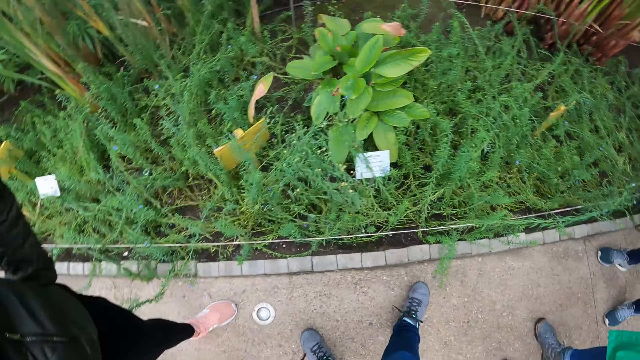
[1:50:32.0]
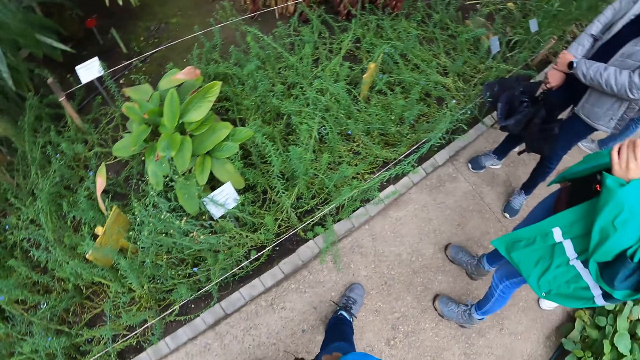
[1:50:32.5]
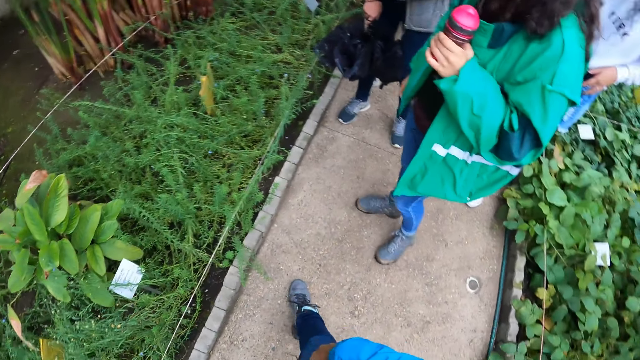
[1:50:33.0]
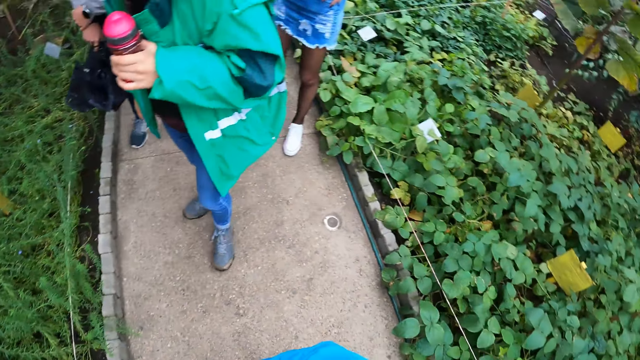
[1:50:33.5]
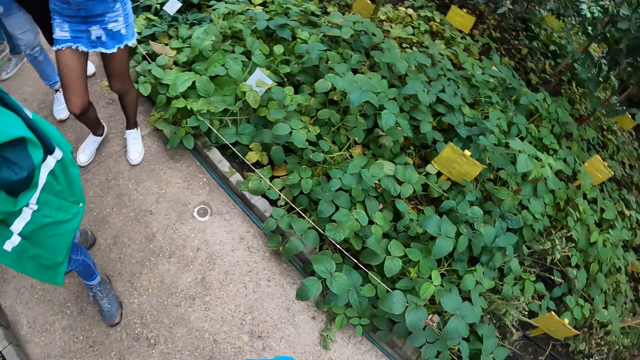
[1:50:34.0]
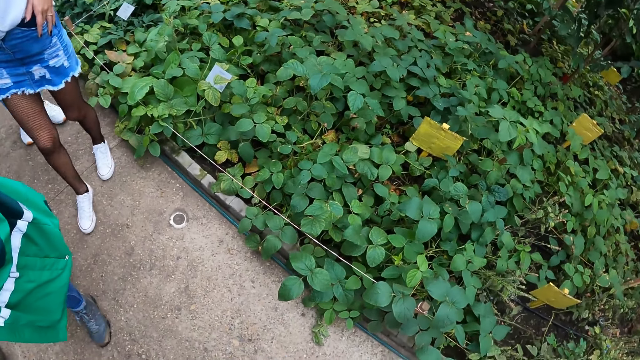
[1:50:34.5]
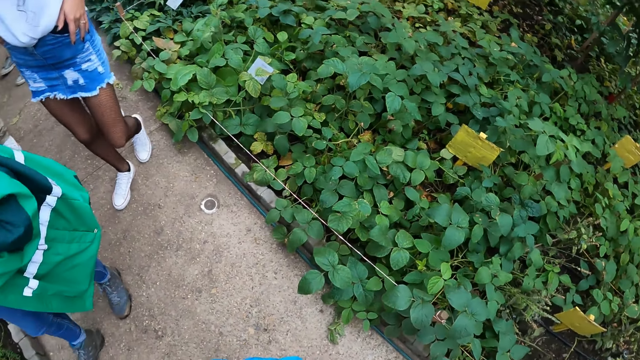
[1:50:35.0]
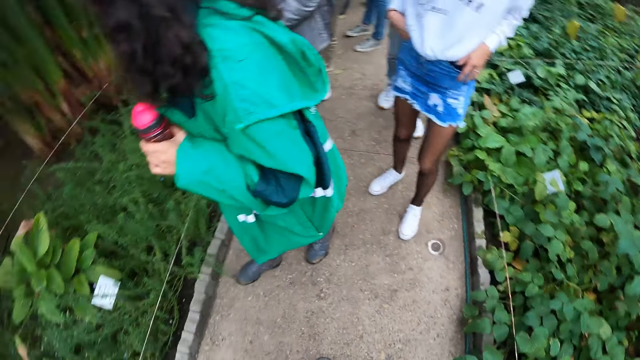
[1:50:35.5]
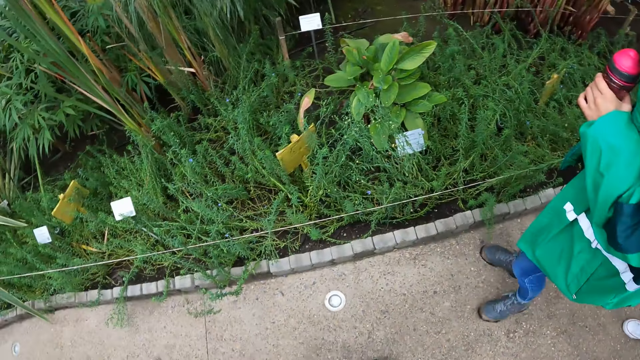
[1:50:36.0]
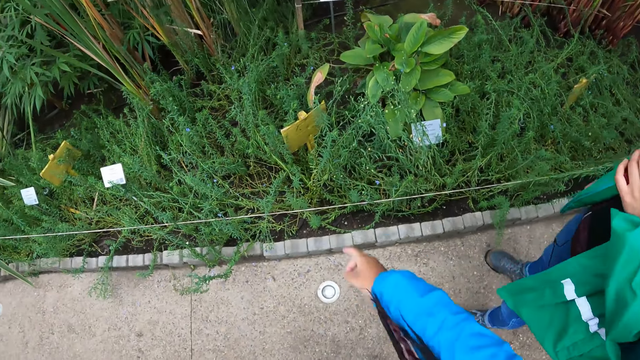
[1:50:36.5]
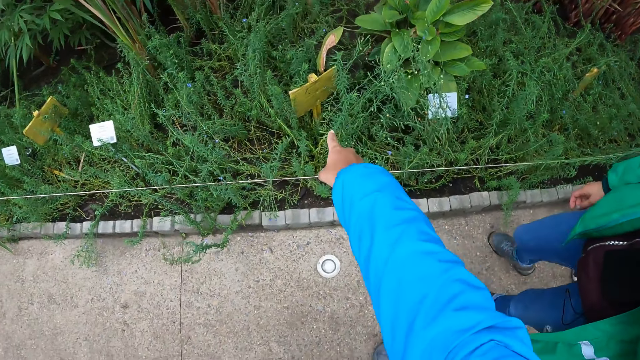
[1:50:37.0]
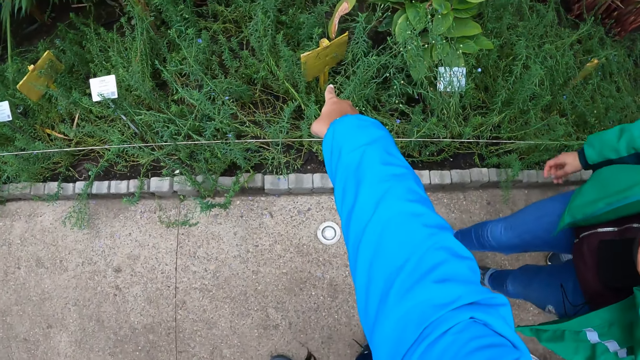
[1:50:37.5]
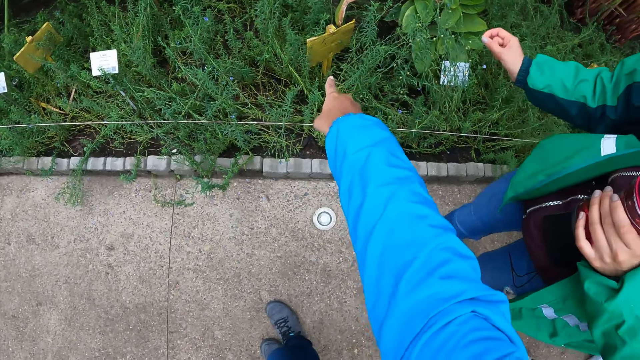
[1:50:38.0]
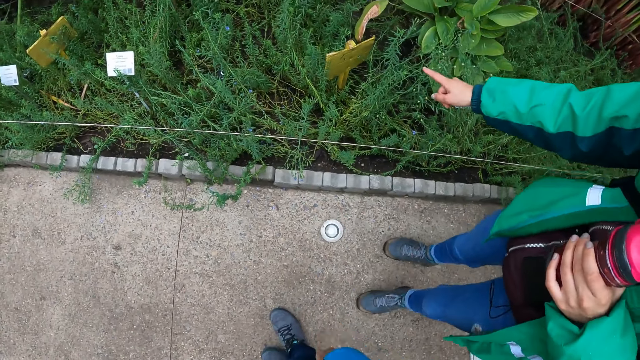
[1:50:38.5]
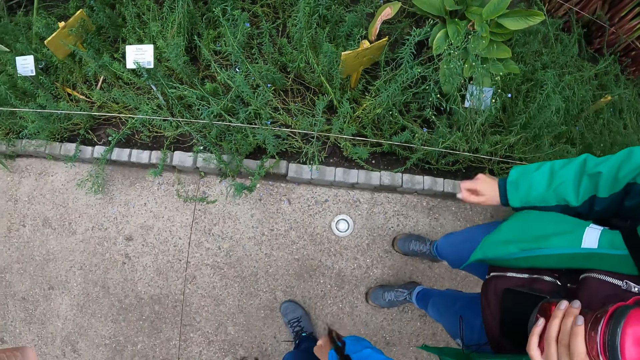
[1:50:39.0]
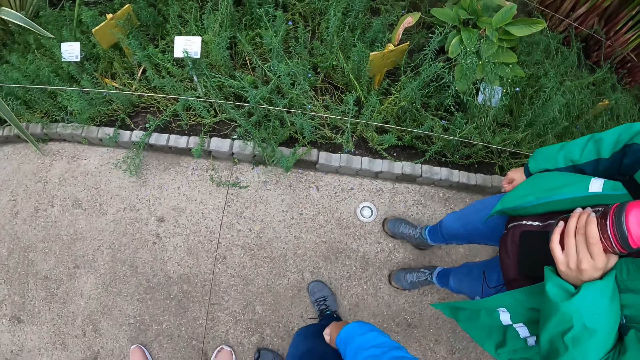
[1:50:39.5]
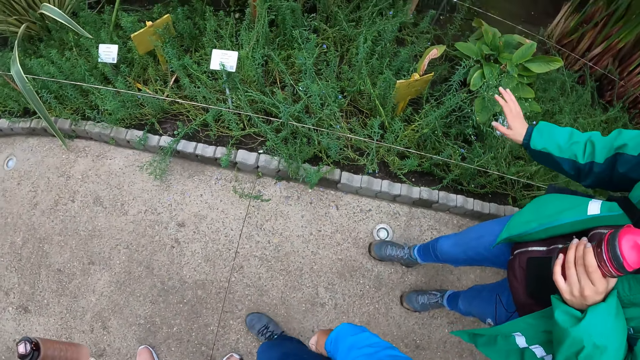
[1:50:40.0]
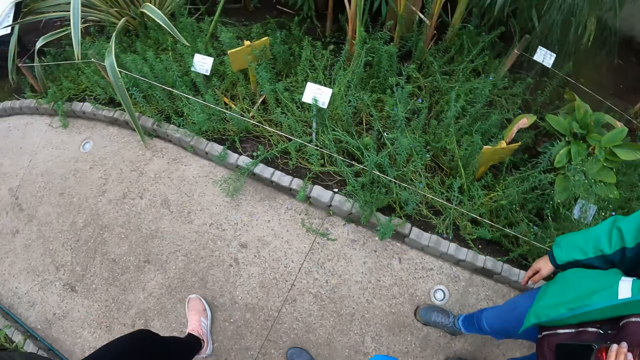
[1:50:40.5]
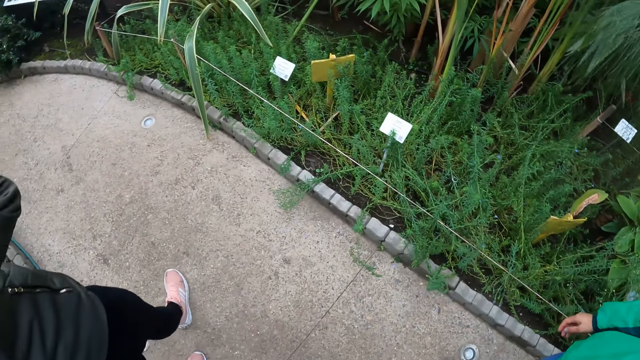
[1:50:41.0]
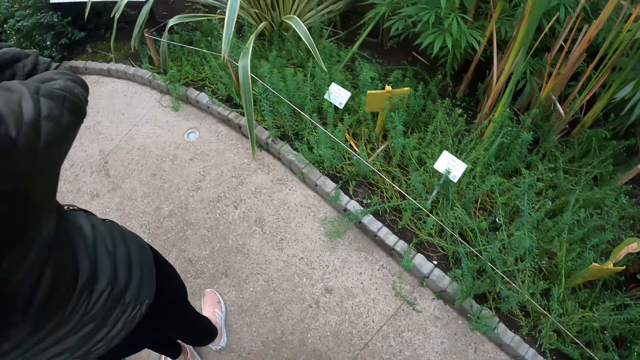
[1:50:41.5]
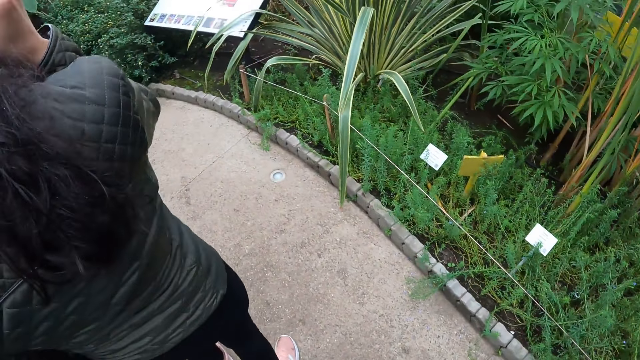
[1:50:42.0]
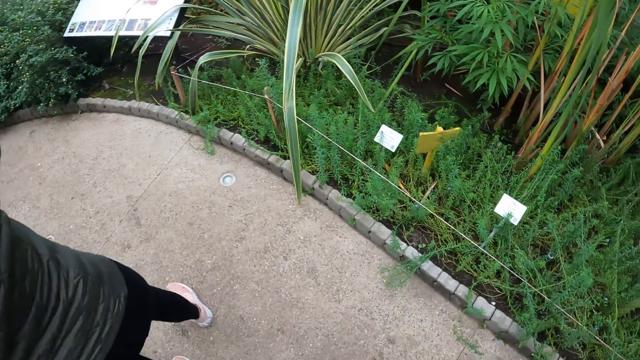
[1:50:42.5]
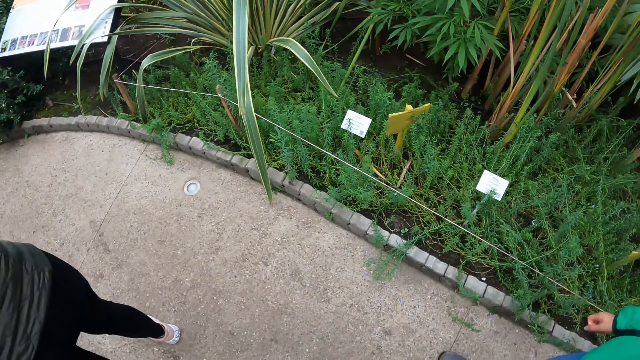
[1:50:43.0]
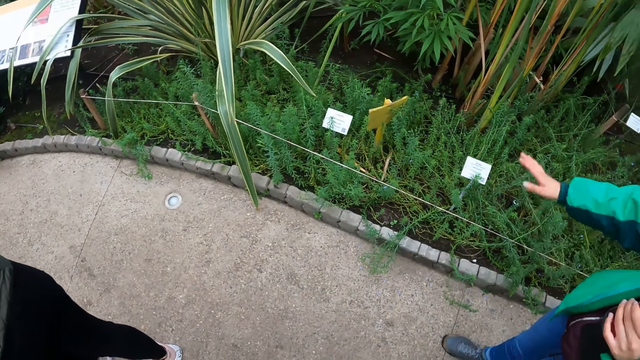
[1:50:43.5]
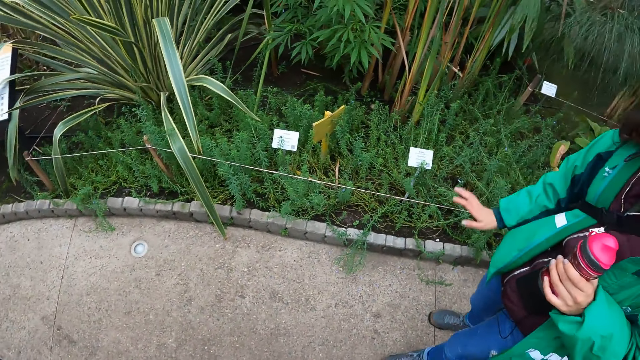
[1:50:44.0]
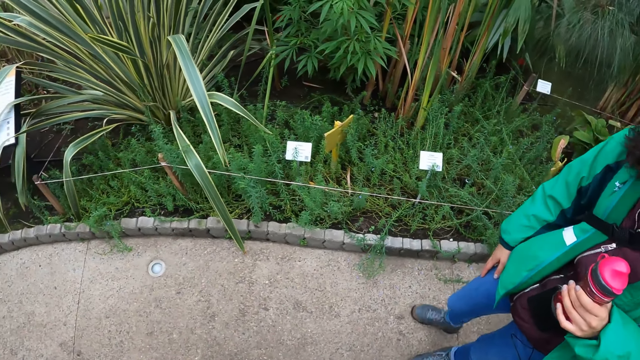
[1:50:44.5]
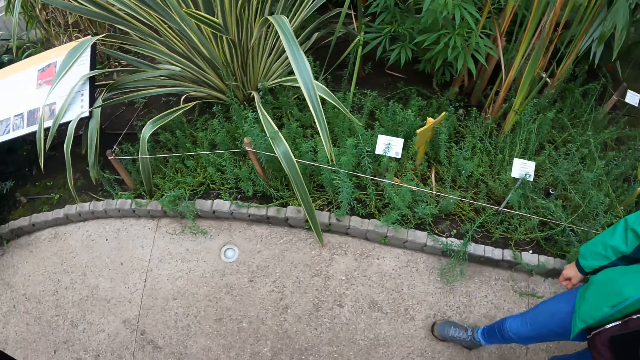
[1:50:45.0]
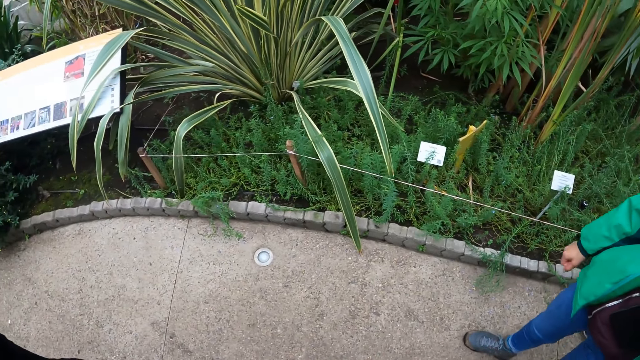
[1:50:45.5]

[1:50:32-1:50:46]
The camera wearer looks around the field. They interact with the woman. They point out to the grass. The woman gestures out with her hand. The camera wearer walks around the field.

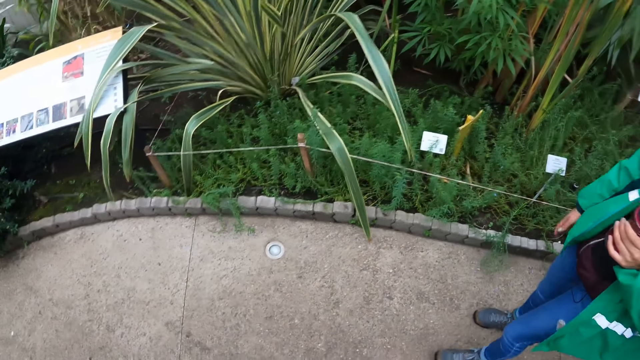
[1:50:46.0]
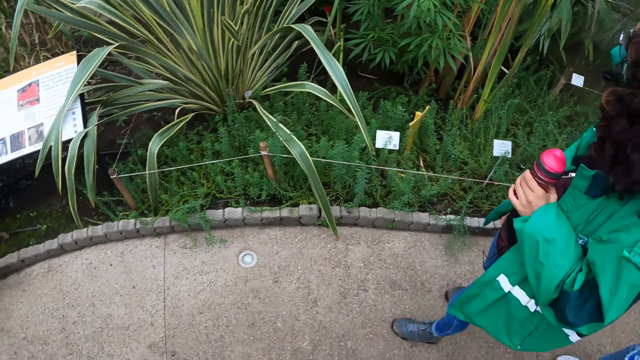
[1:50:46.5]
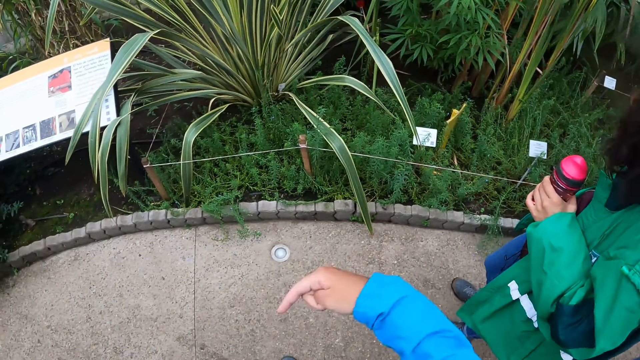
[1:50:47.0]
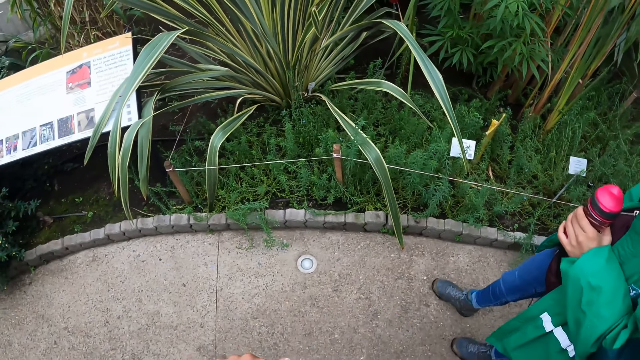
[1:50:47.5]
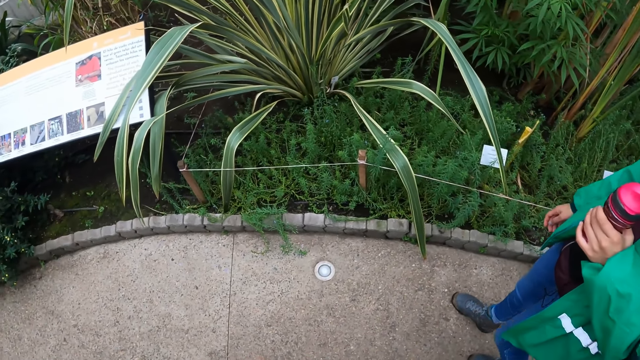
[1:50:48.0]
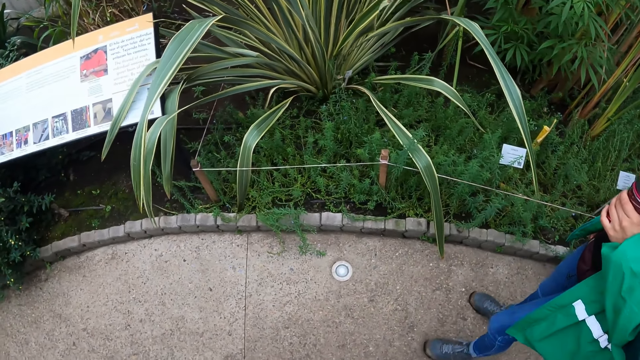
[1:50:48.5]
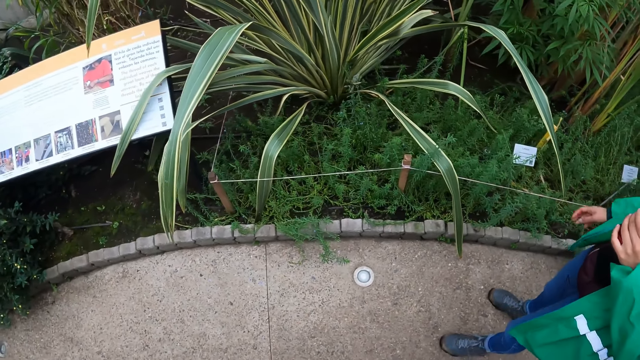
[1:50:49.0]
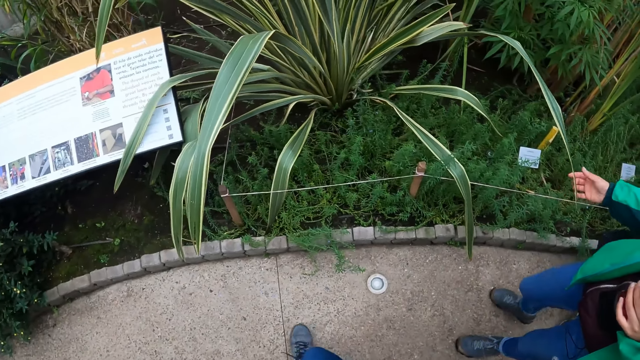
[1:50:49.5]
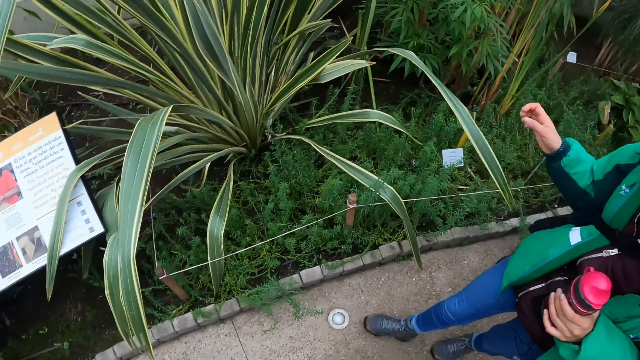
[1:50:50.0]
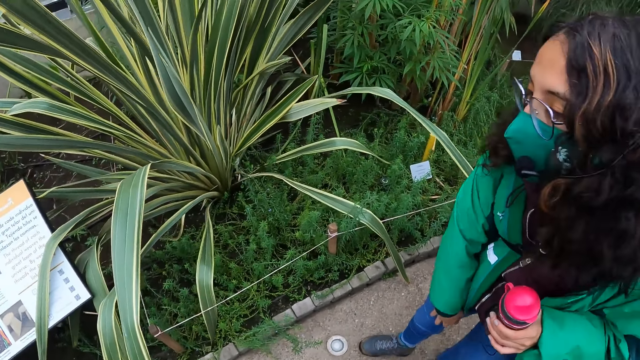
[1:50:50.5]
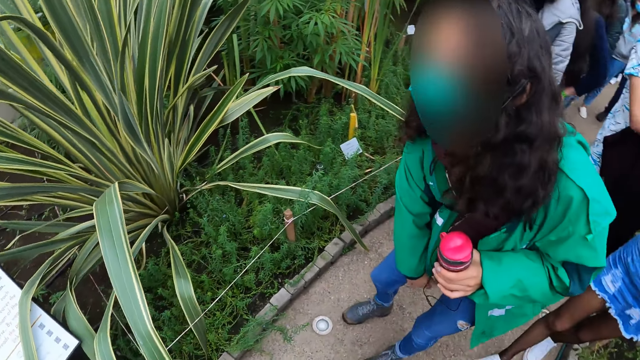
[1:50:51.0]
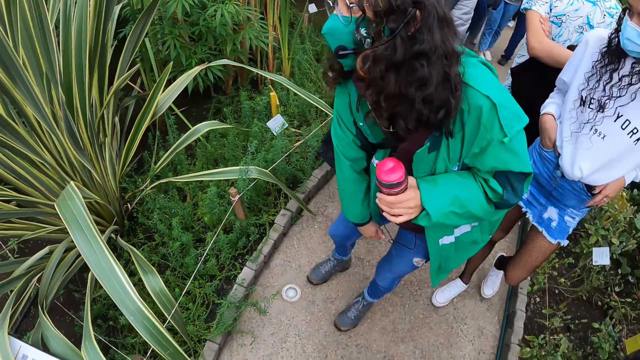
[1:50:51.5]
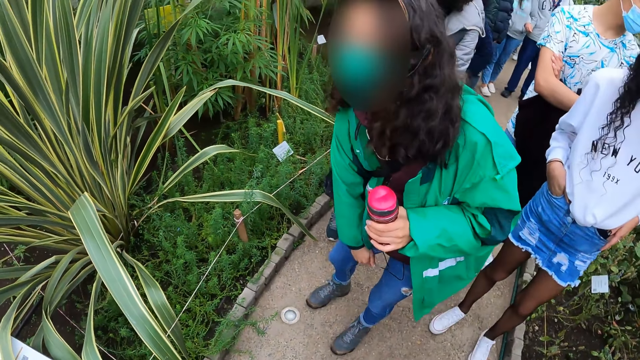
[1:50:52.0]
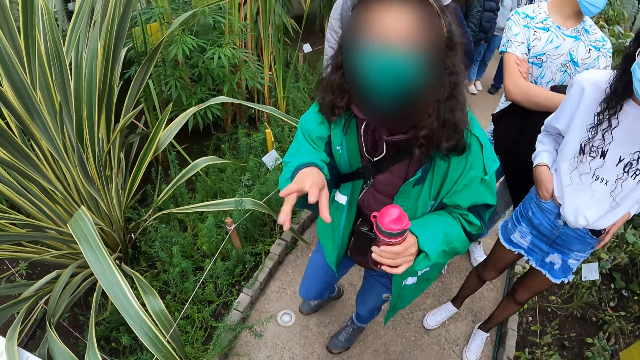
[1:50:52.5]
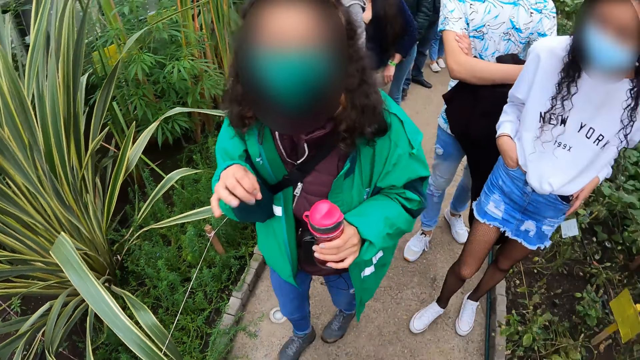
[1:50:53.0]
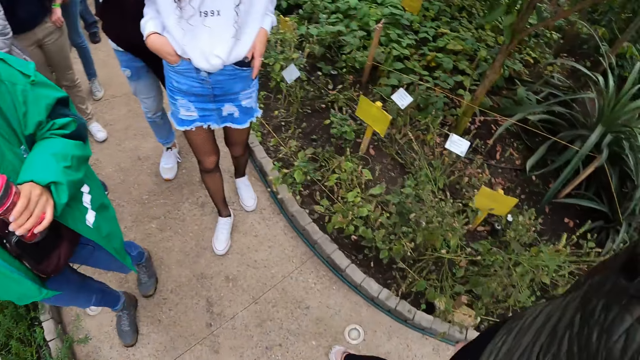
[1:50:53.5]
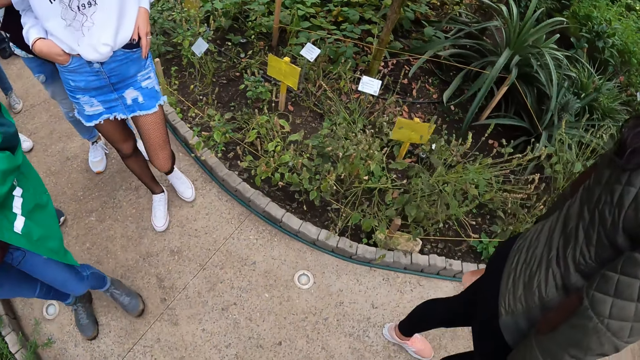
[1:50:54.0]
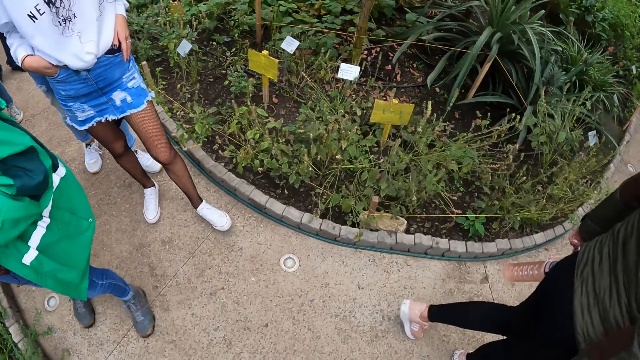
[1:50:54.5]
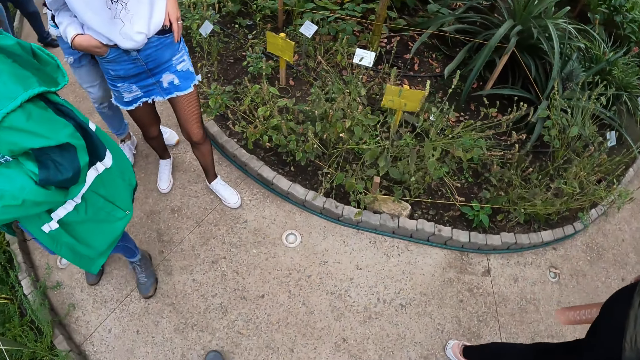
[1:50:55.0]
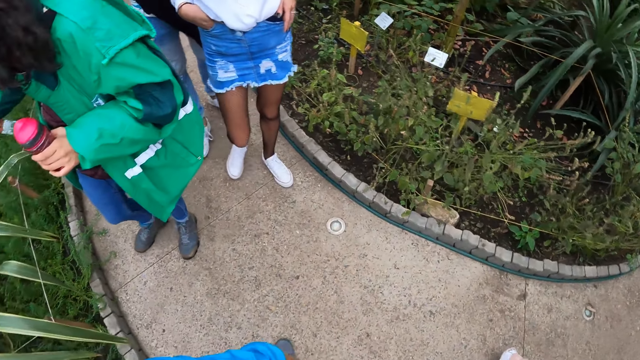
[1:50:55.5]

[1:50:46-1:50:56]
The camera wearer looks around the field. A lady gestures out with her hand. The camera wearer looks around the field.
